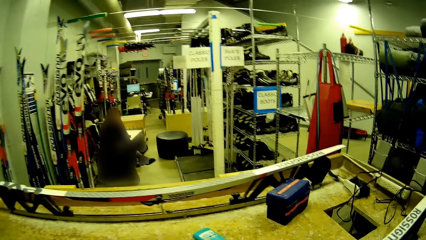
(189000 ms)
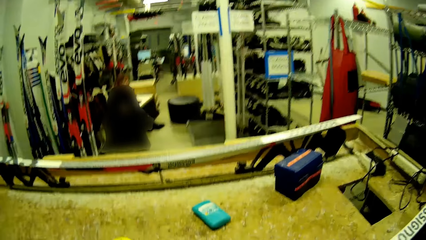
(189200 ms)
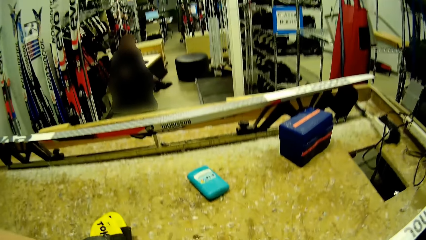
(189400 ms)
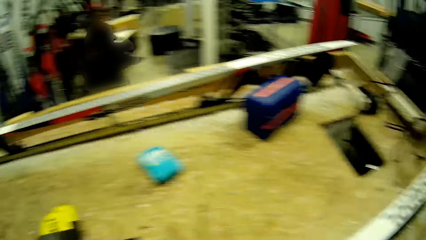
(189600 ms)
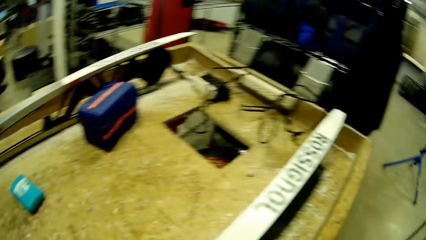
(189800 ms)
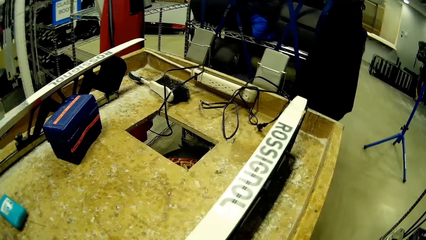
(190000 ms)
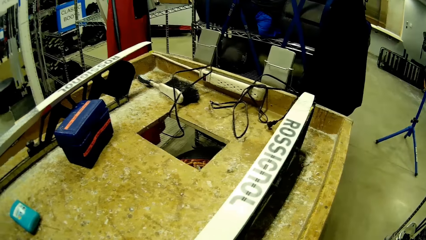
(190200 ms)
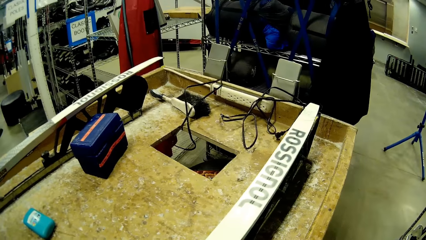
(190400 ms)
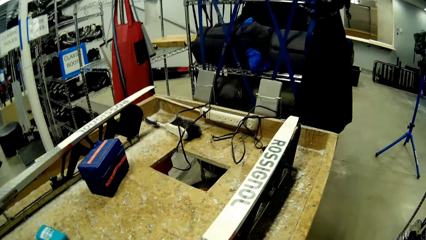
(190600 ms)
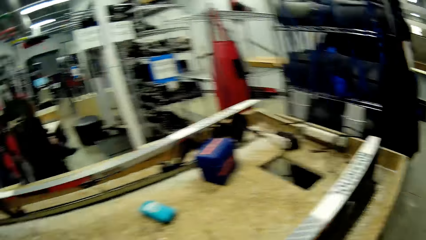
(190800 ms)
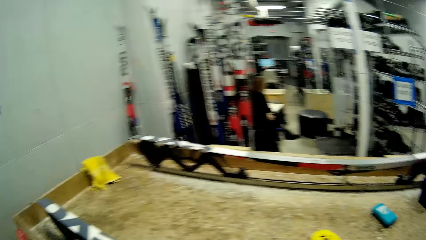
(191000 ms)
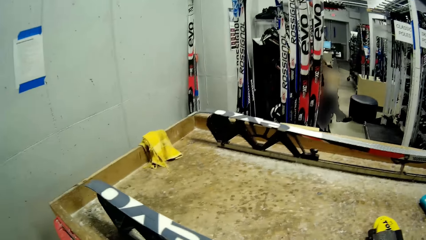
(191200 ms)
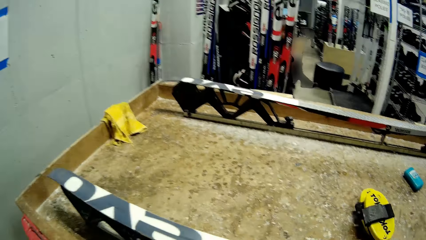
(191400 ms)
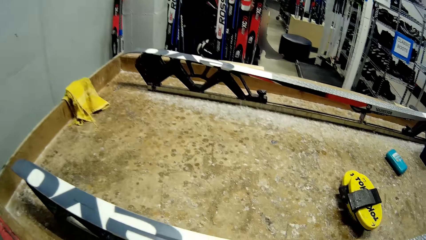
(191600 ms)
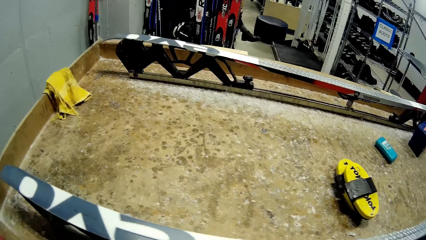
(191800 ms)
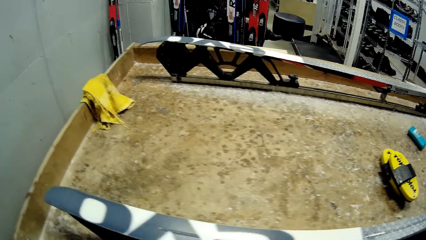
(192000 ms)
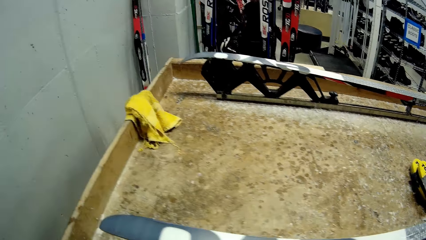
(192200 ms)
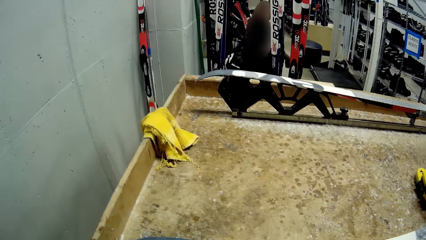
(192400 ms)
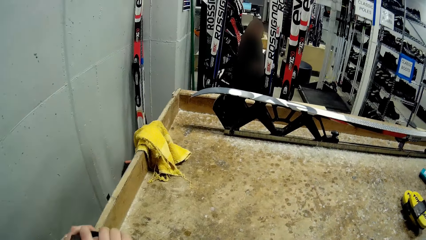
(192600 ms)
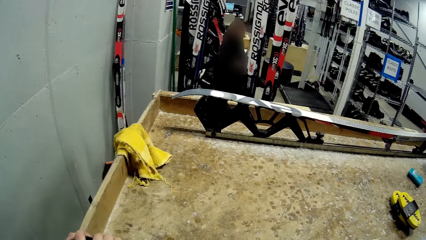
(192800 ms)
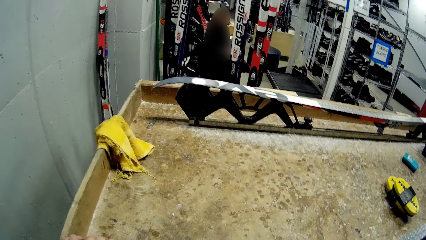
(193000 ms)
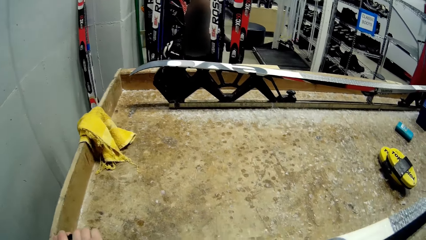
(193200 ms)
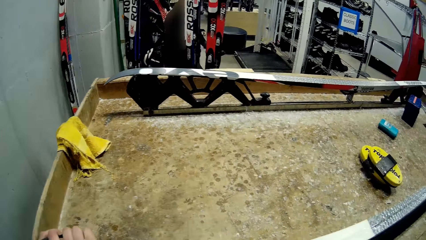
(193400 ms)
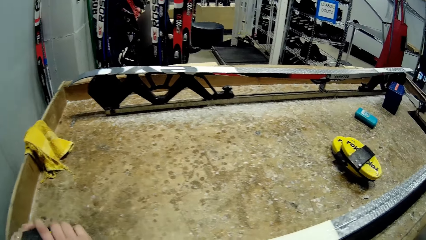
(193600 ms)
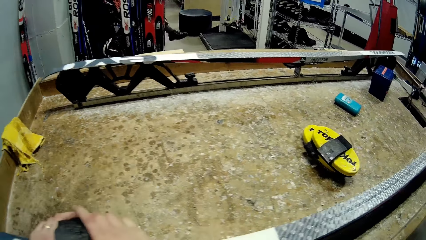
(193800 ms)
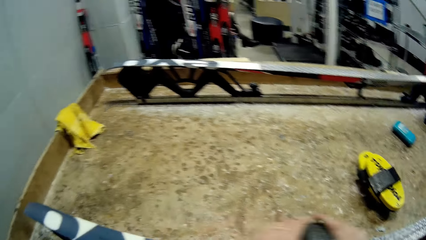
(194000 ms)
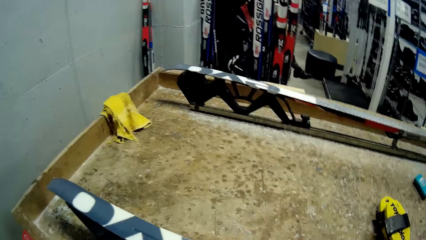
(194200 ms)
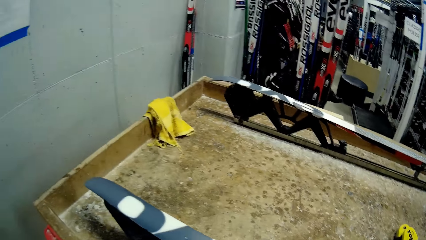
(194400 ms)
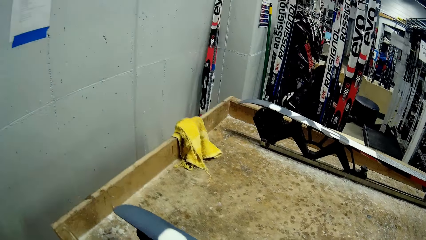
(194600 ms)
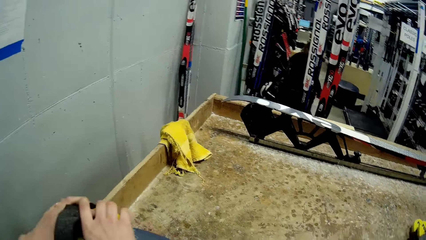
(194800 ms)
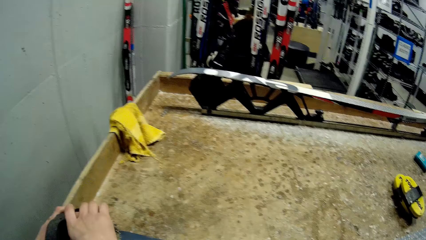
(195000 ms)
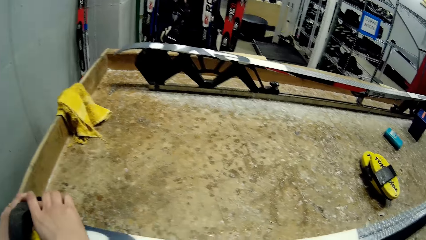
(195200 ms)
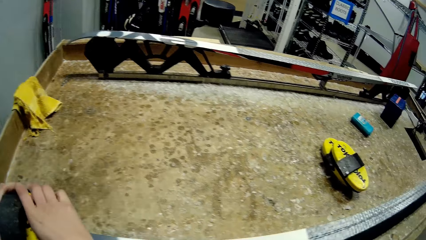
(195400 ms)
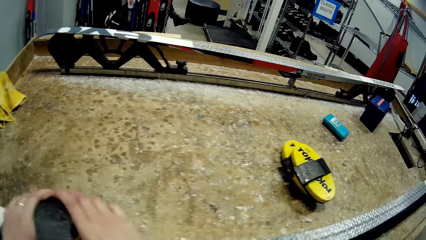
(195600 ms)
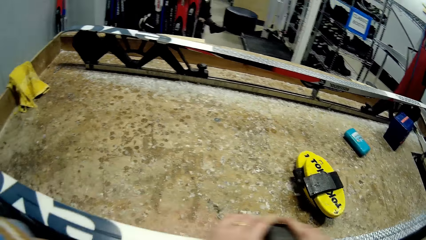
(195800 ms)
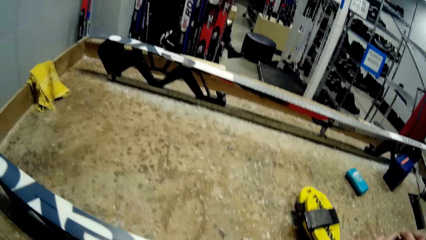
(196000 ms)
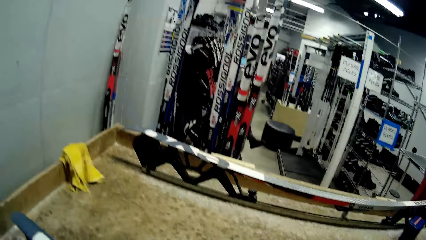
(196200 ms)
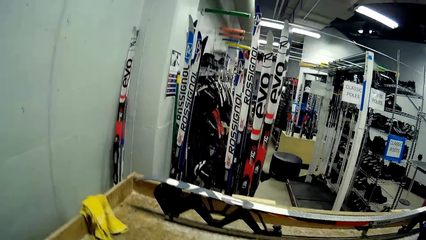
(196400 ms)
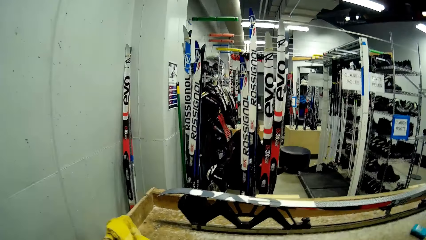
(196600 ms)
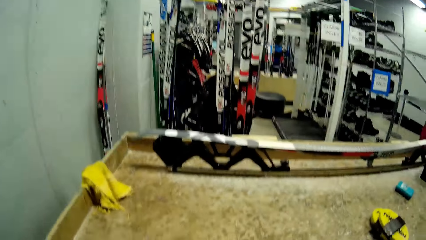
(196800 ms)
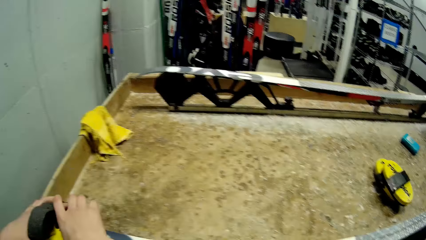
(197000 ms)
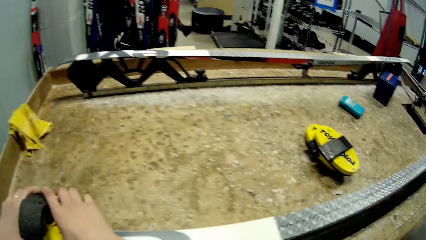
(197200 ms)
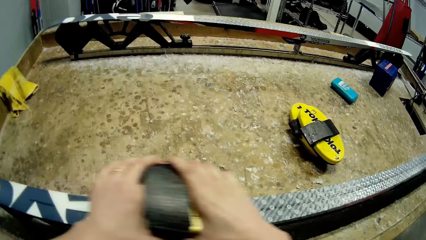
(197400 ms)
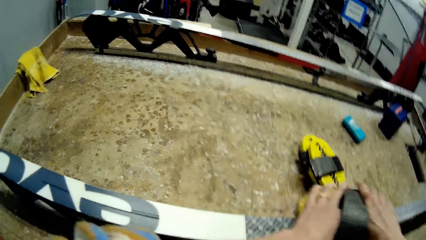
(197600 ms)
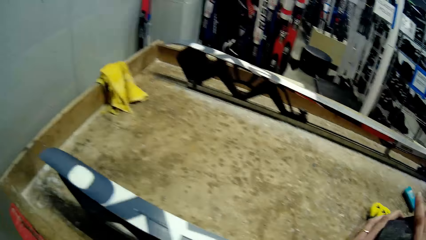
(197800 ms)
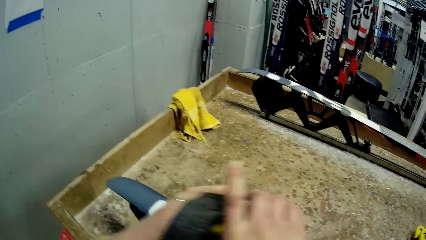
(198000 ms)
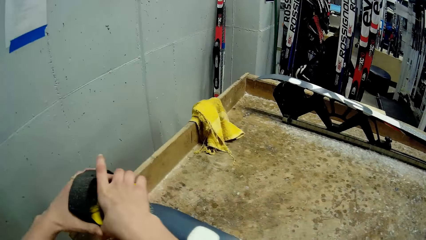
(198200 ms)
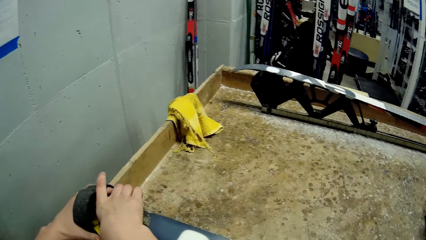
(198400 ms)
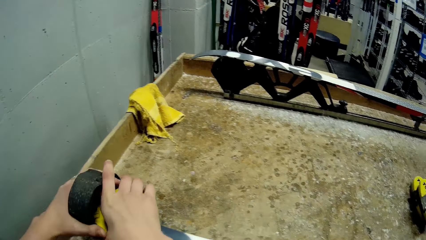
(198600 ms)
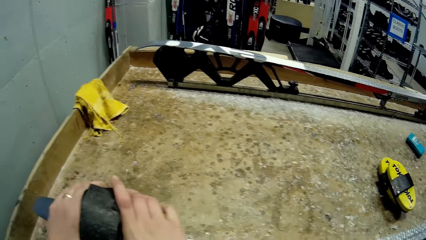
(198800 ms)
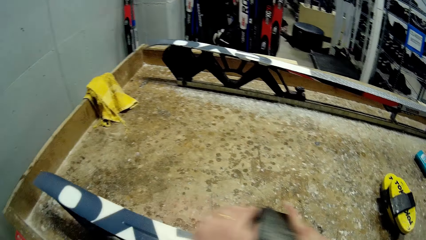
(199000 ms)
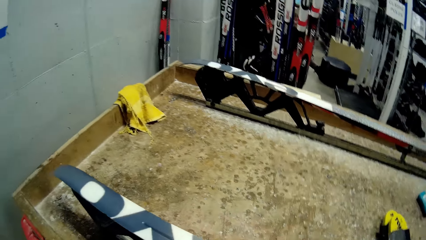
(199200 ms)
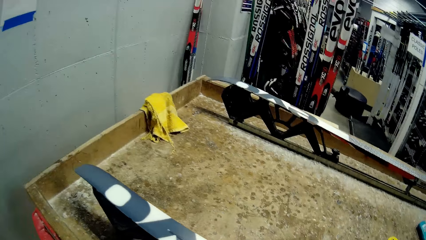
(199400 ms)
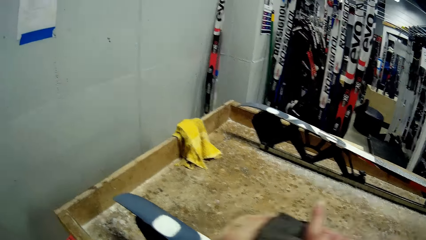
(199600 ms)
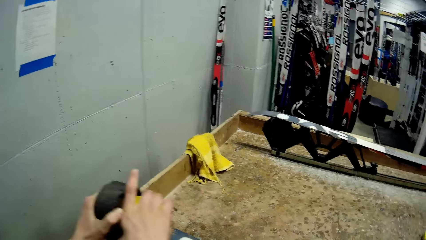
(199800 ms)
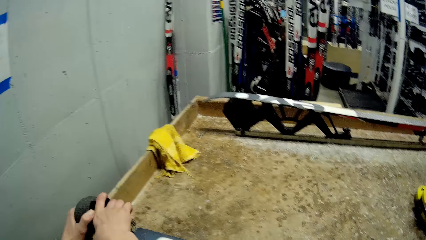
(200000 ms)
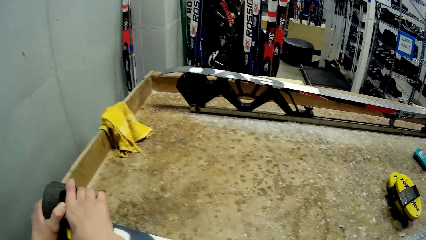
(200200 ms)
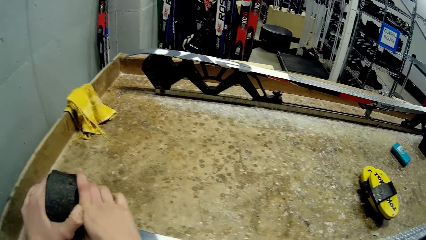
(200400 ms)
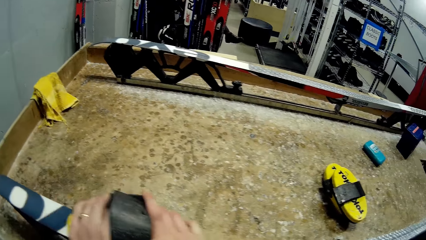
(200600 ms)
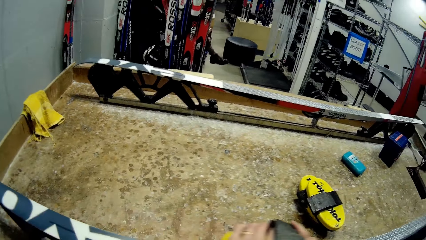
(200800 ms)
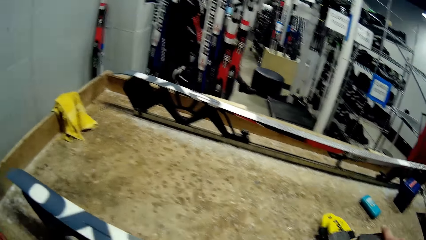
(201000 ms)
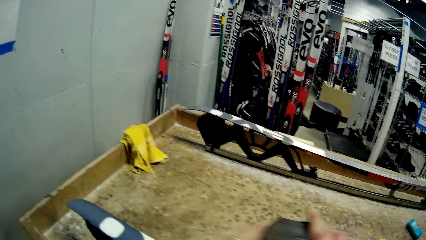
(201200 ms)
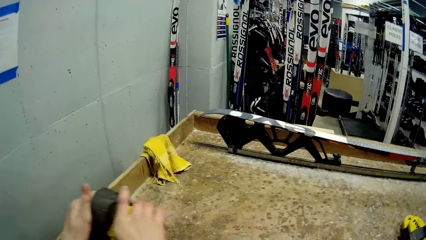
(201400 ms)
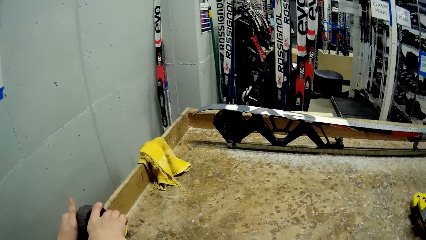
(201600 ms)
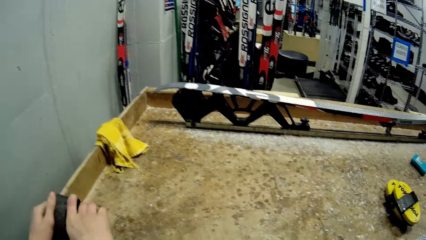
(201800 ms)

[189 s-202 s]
The camera wearer looks around. They spread the gum with something. They clean the snowboard with the brush.

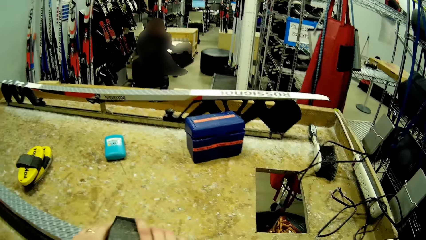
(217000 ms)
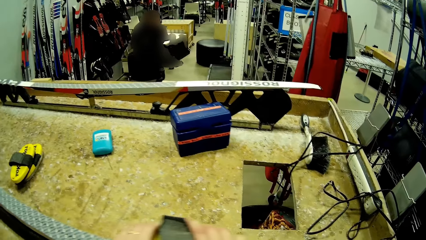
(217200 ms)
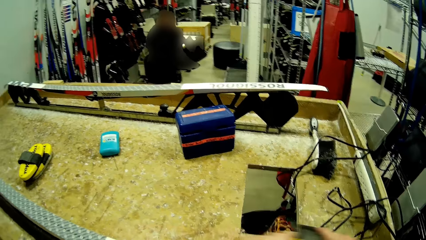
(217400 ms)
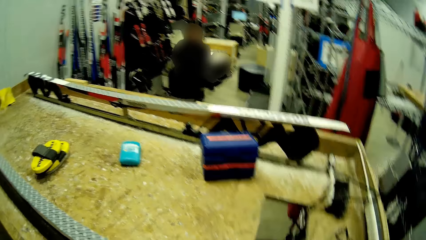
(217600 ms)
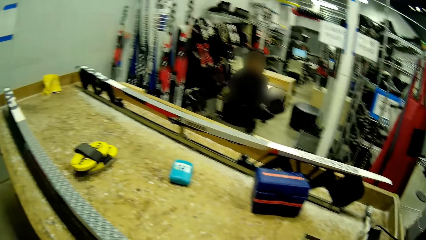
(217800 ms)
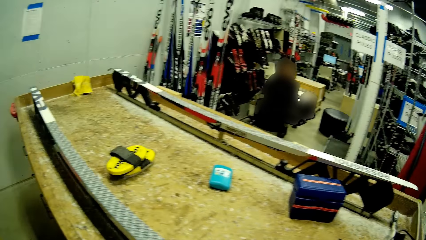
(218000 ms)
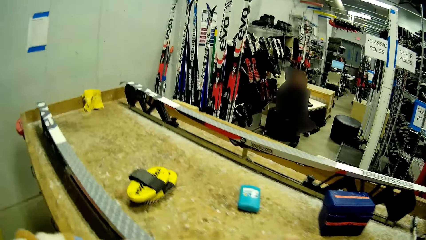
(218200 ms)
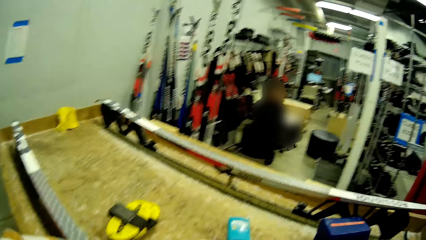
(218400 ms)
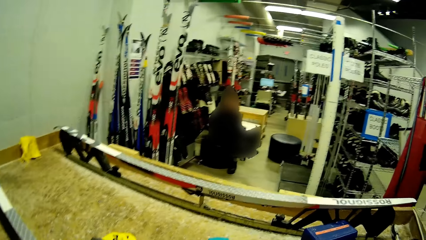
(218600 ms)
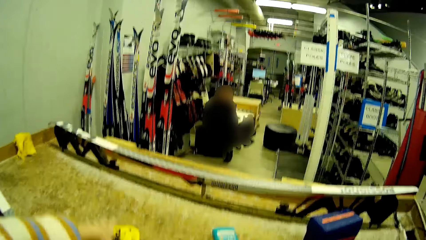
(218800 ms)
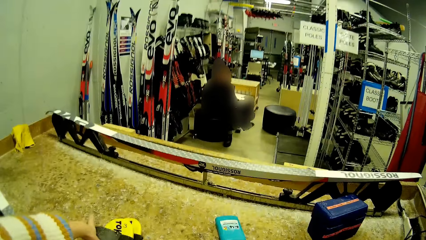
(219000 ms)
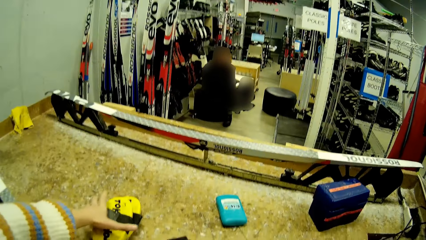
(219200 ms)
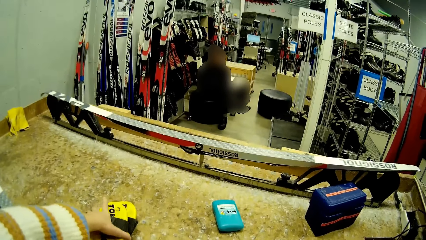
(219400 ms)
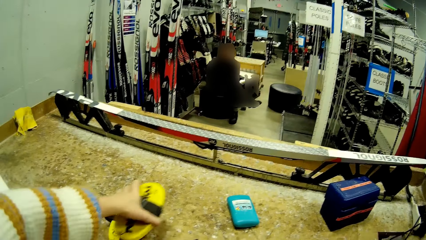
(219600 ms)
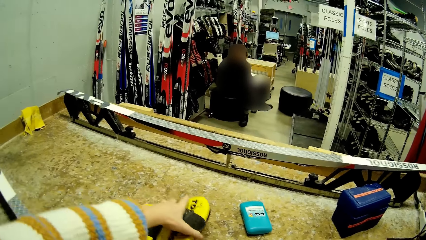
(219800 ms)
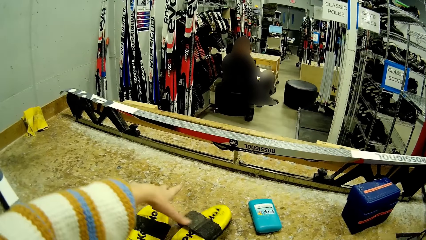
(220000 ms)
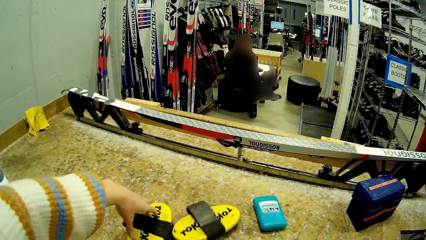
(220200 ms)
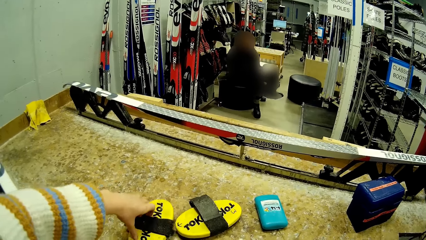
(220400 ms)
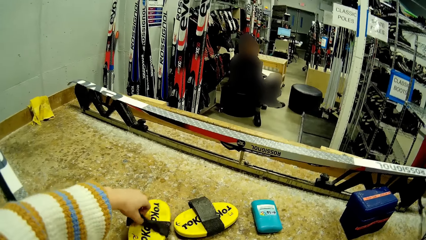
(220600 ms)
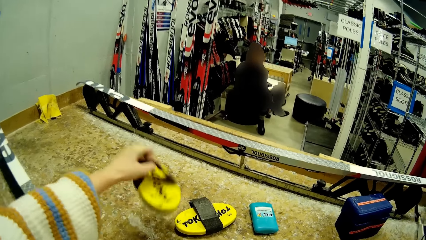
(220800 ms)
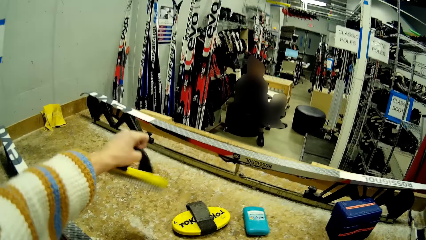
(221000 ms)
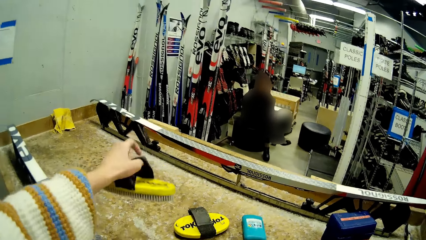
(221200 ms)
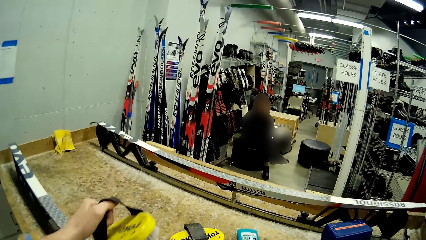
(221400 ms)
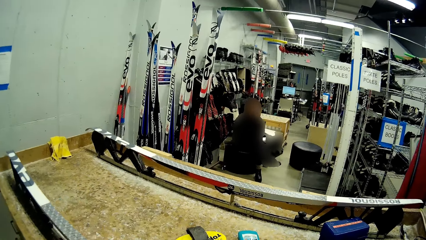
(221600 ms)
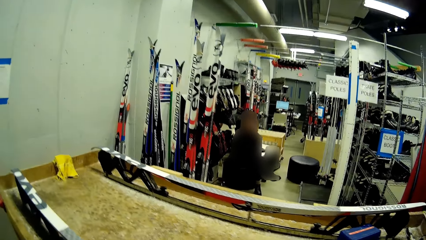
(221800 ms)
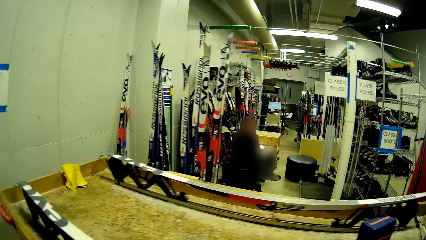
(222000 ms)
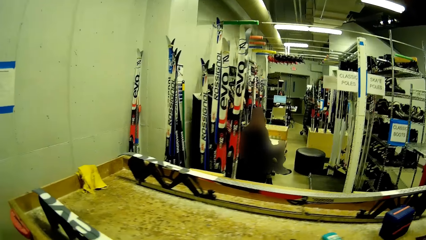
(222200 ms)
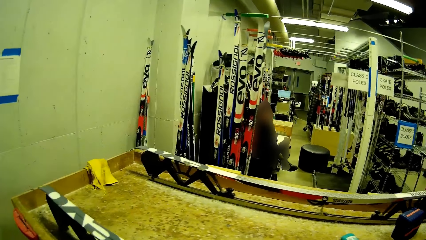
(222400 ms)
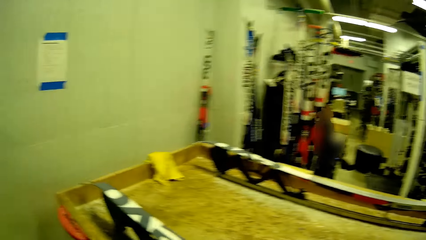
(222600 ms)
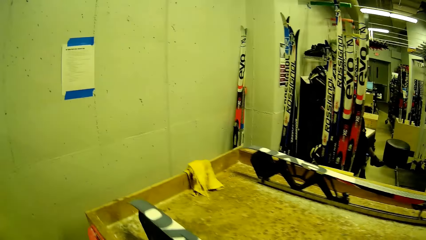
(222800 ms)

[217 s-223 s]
The camera wearer picks up the brush from the table with her left hand. She drops the brush on the table. She picks up the brush from the table with her left hand.
